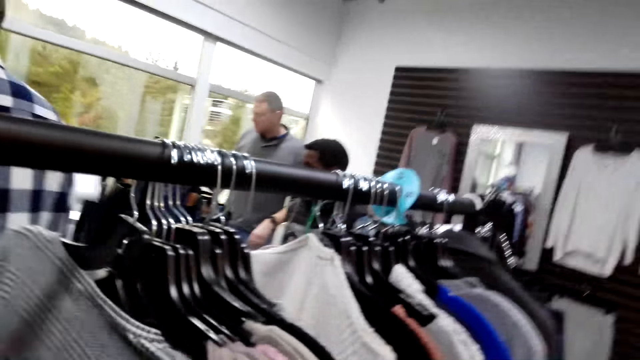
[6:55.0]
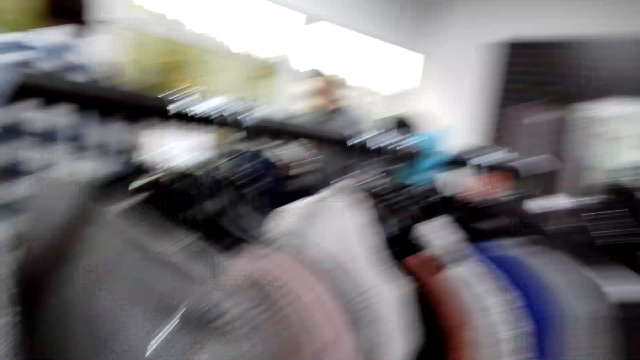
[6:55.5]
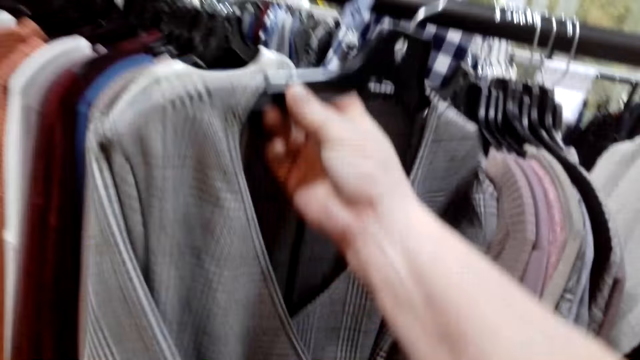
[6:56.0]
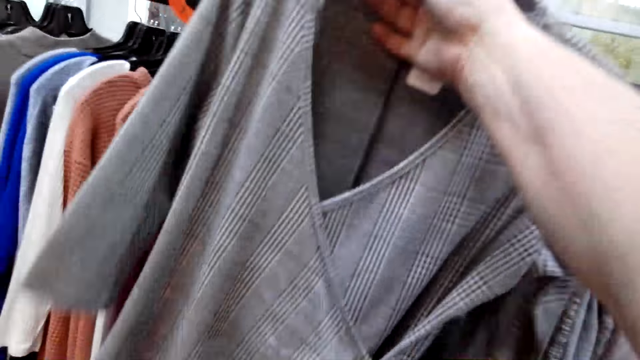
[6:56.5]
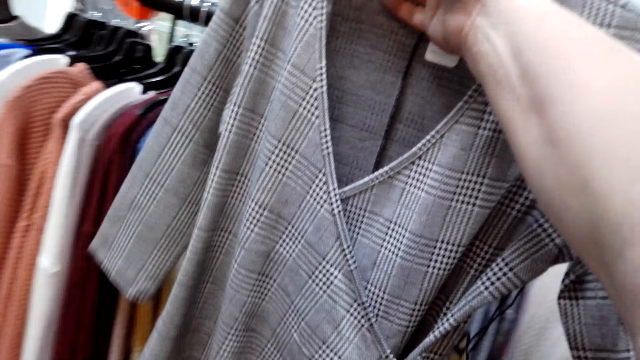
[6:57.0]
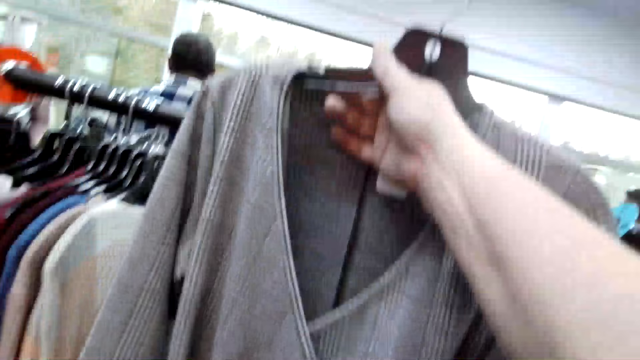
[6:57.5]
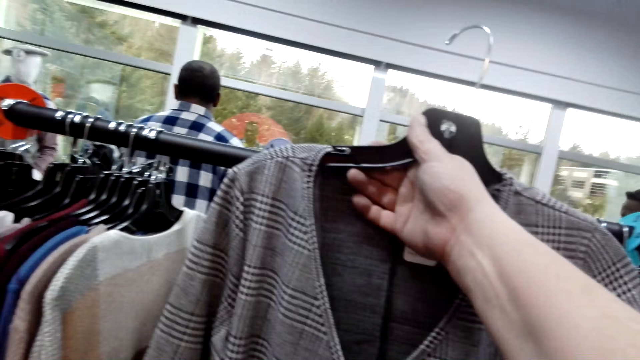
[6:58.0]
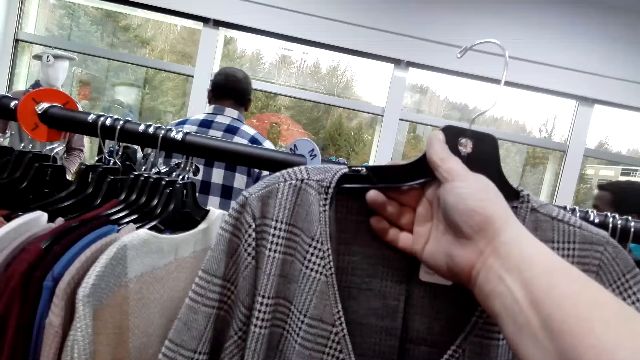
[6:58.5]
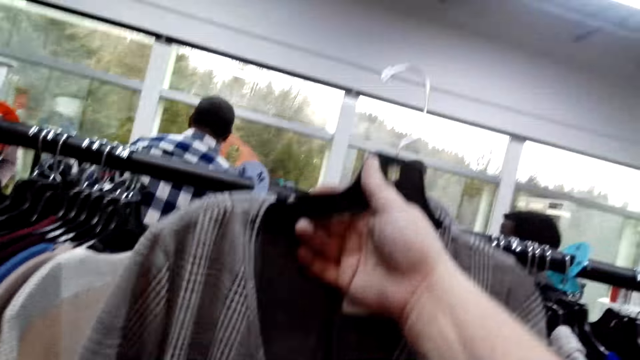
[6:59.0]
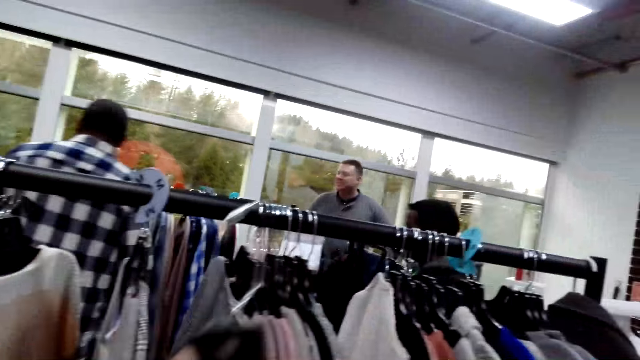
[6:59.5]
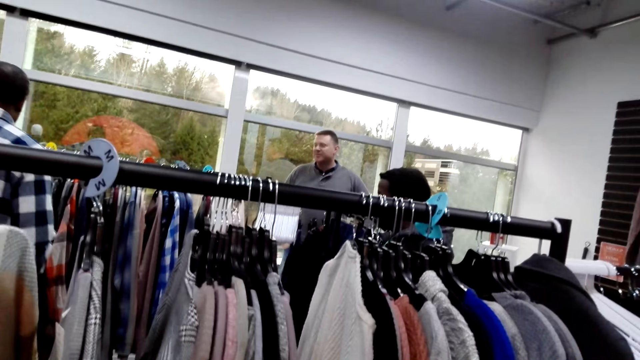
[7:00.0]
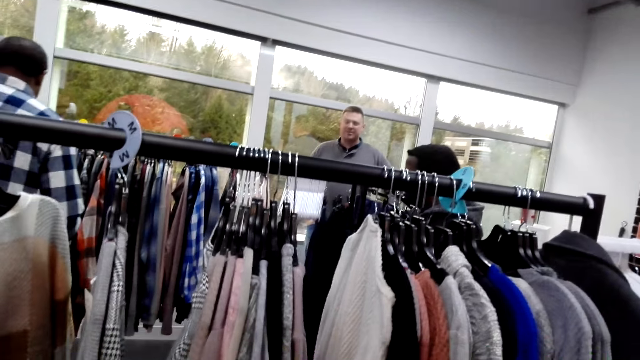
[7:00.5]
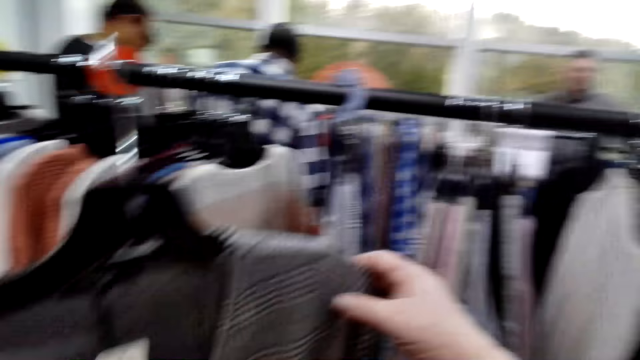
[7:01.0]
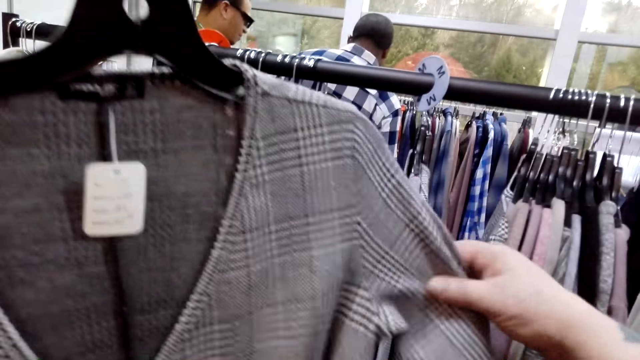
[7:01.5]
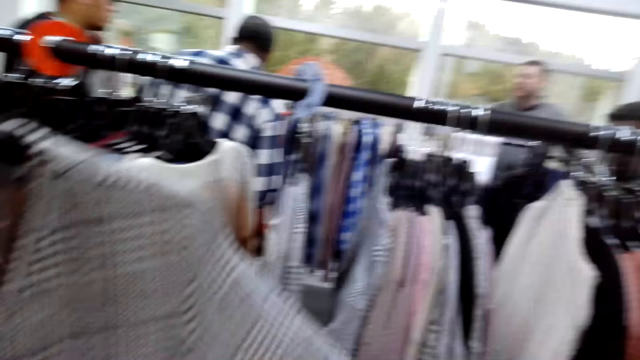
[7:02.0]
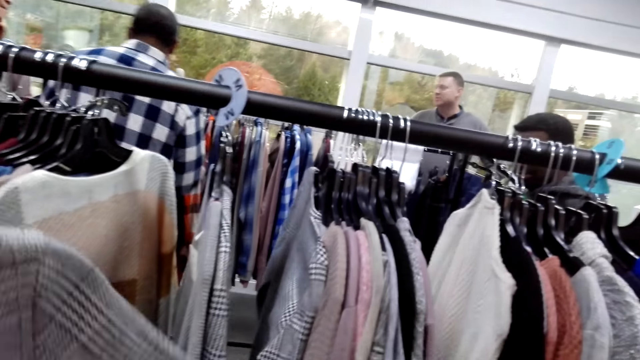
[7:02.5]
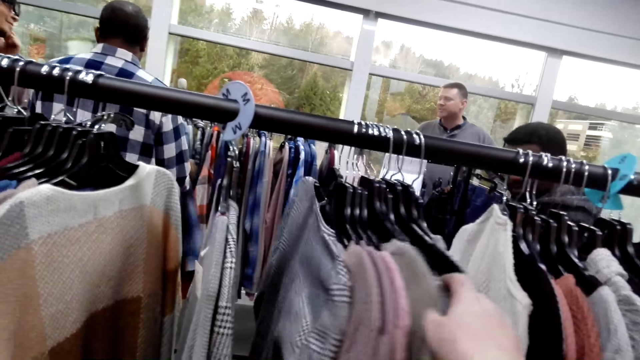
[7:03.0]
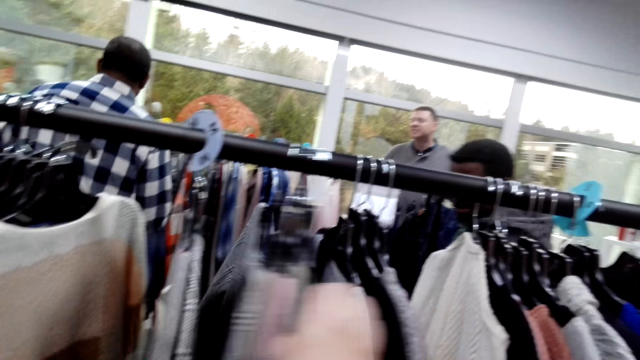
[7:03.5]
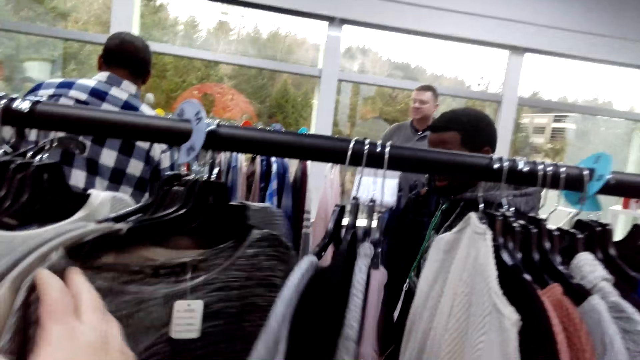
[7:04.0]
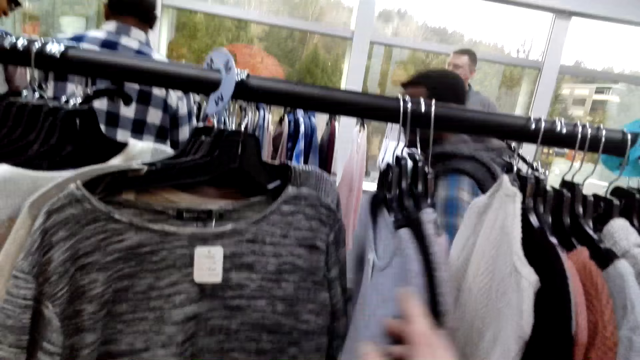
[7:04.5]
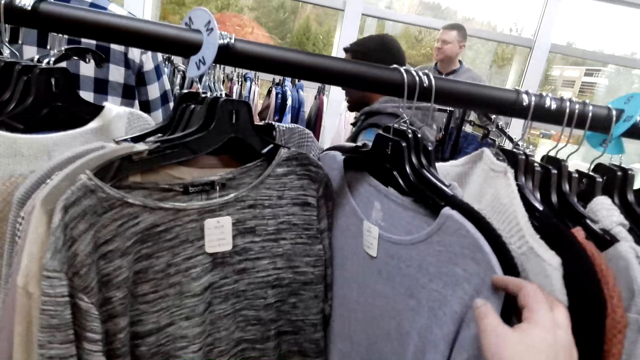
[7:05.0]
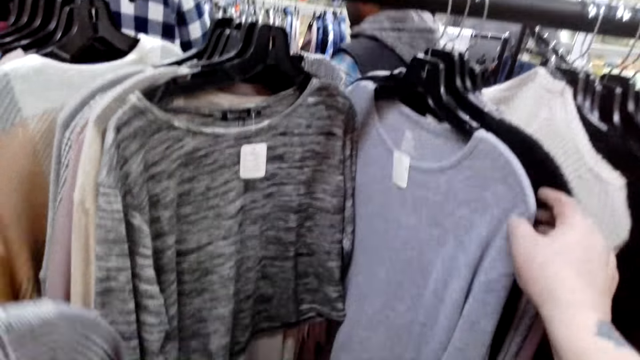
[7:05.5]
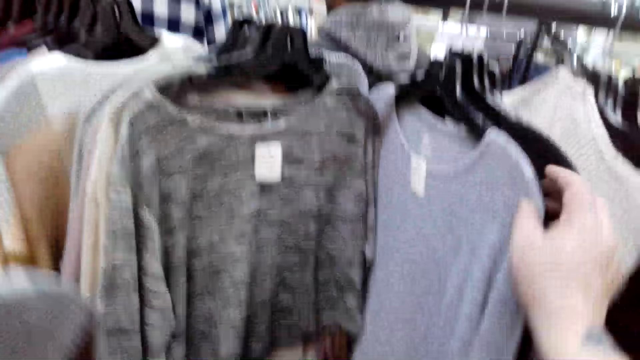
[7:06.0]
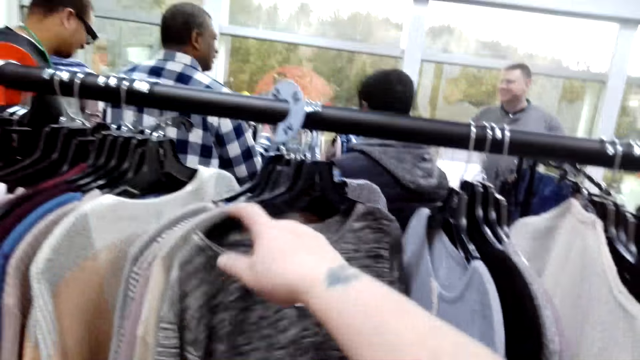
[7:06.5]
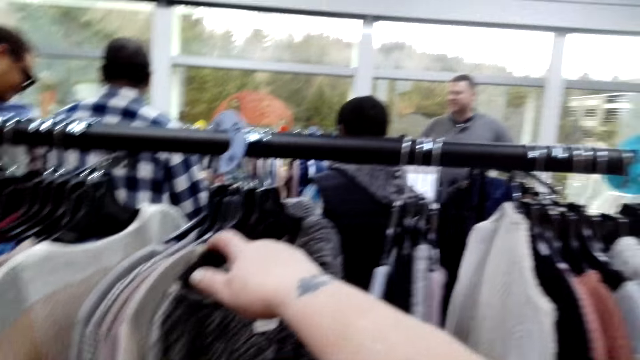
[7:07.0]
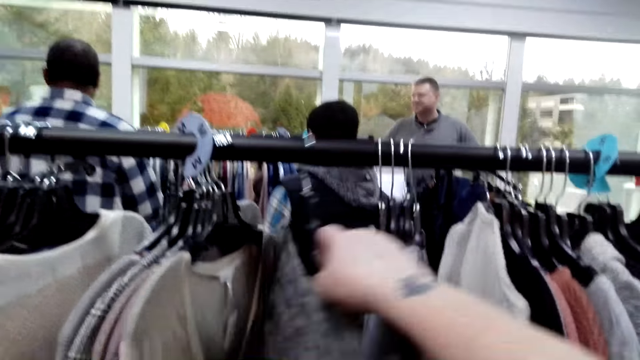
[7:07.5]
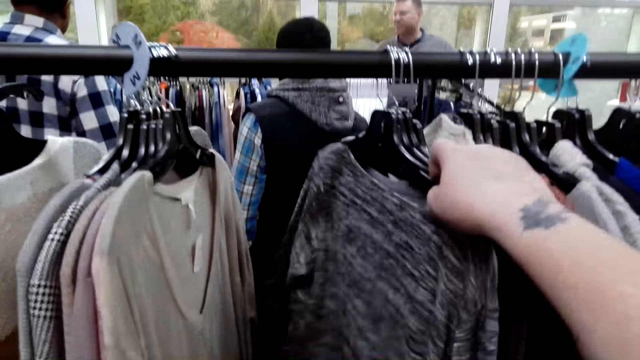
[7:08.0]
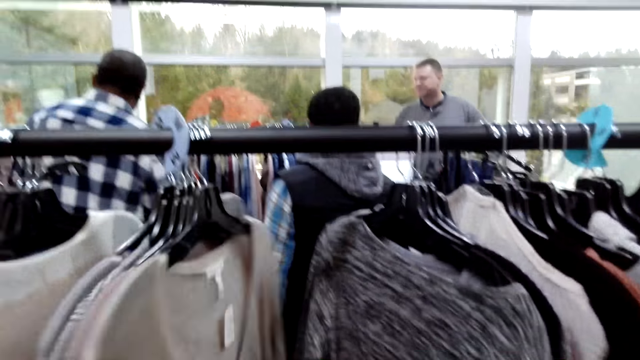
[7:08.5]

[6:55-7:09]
The camera wearer lifts the shirt. A man talks. The camera wearer stretches the cloth. They straighten the clothes. They choose the cloth.

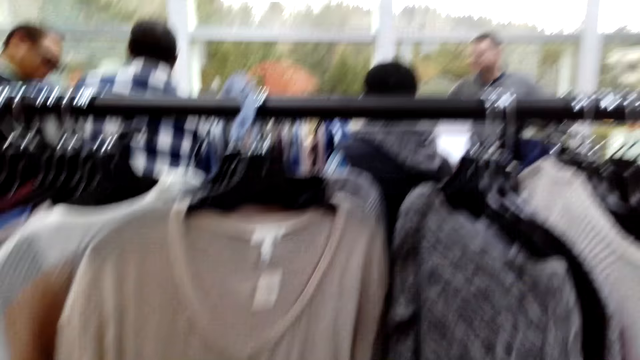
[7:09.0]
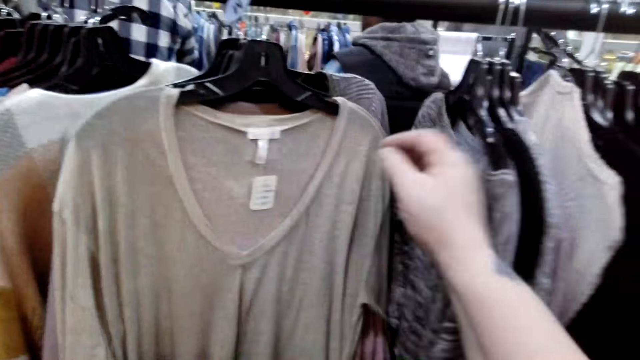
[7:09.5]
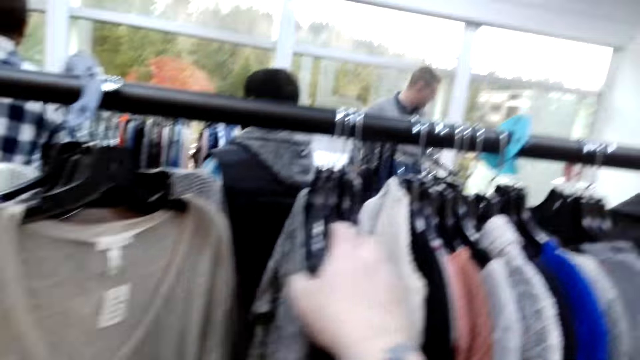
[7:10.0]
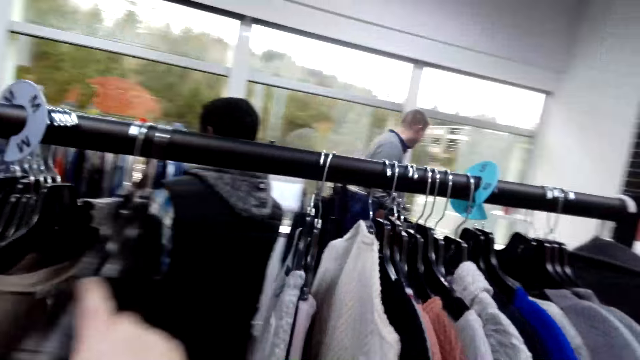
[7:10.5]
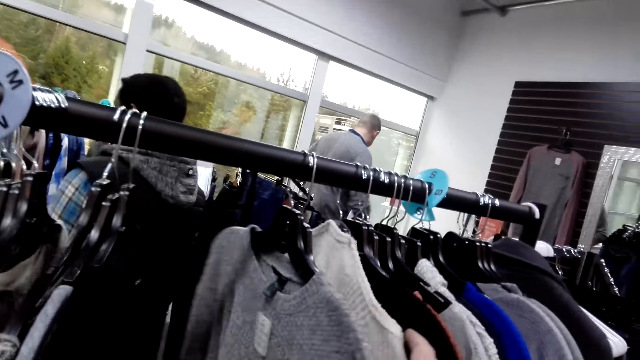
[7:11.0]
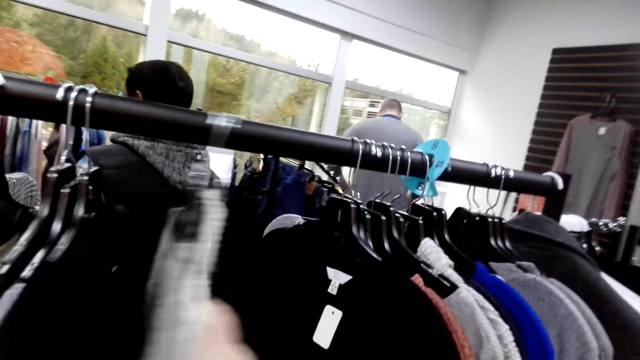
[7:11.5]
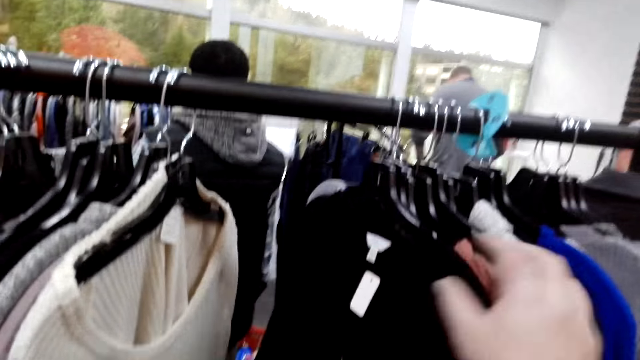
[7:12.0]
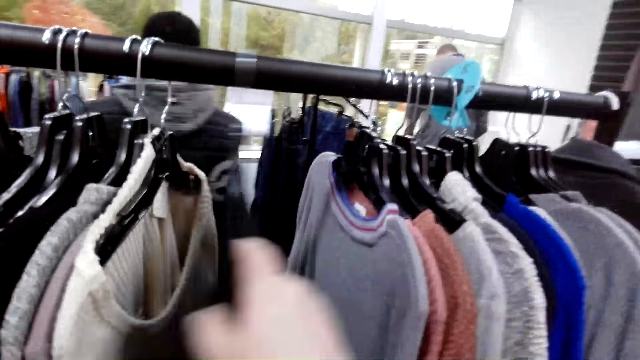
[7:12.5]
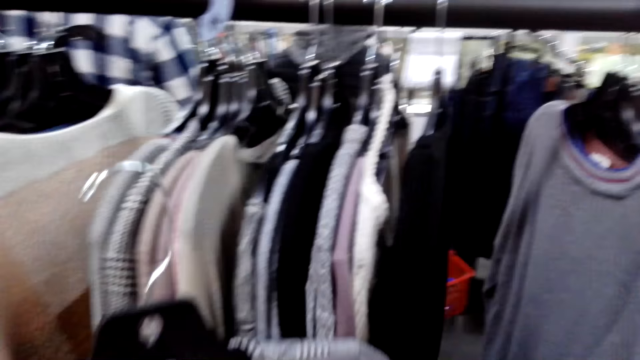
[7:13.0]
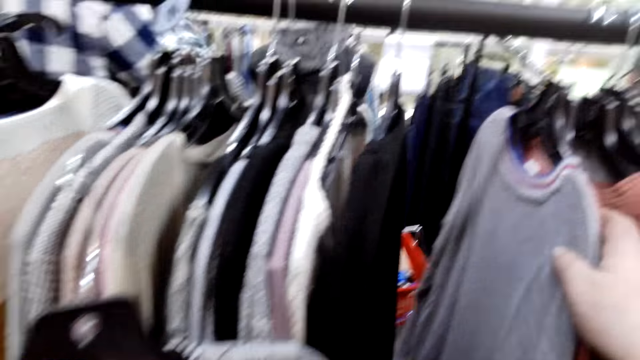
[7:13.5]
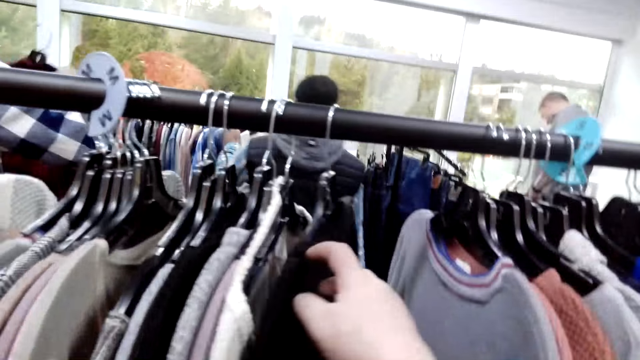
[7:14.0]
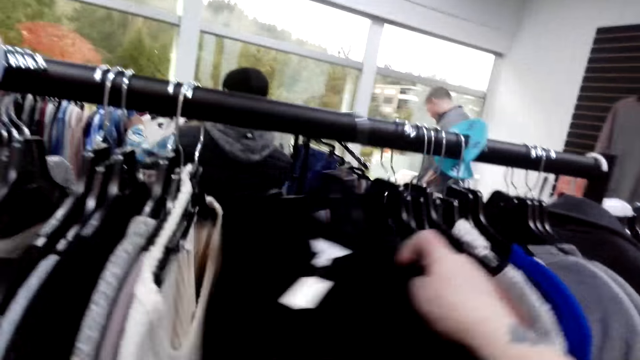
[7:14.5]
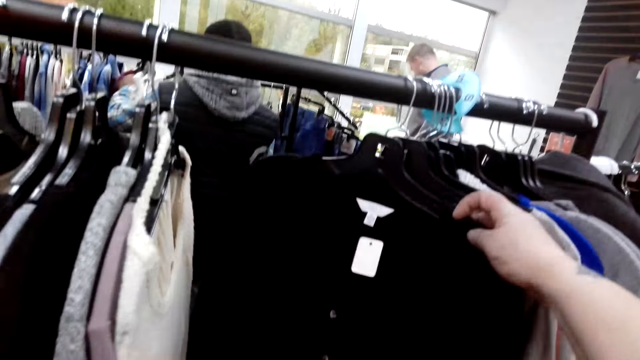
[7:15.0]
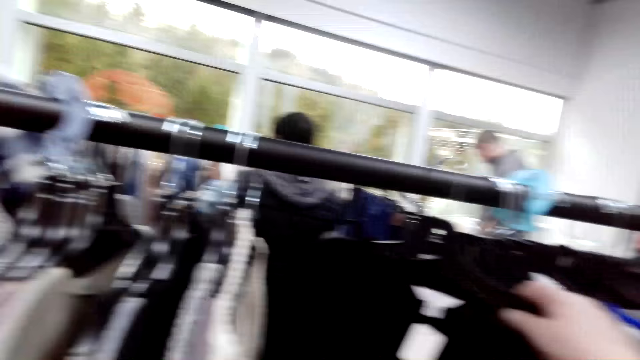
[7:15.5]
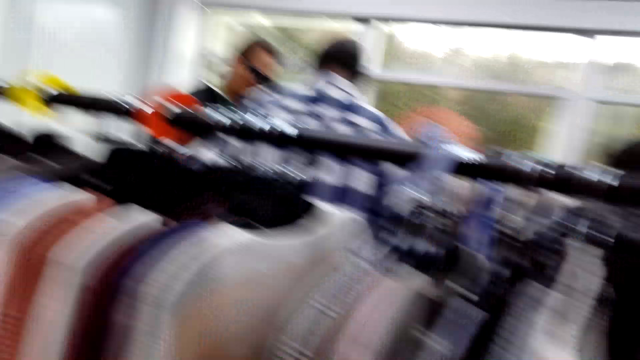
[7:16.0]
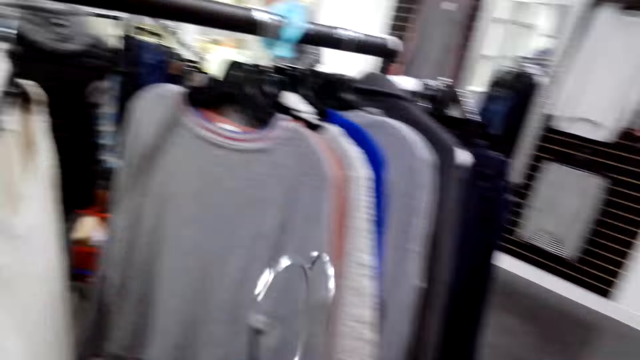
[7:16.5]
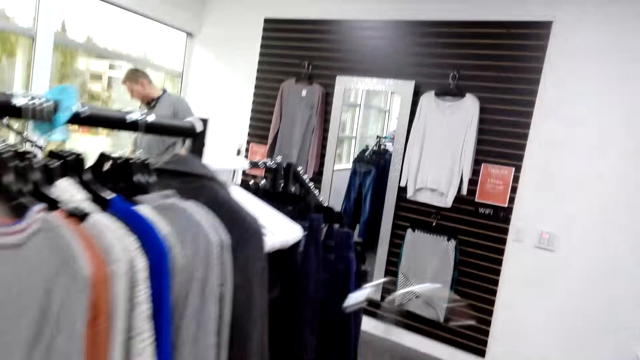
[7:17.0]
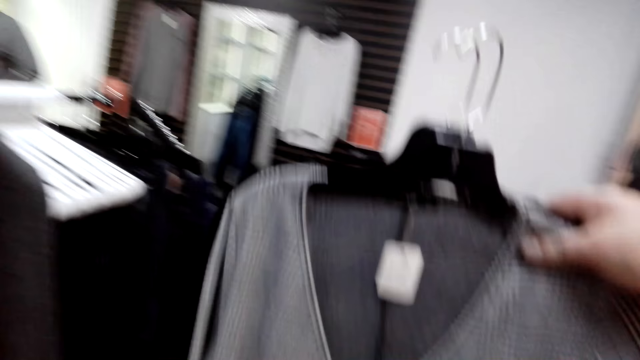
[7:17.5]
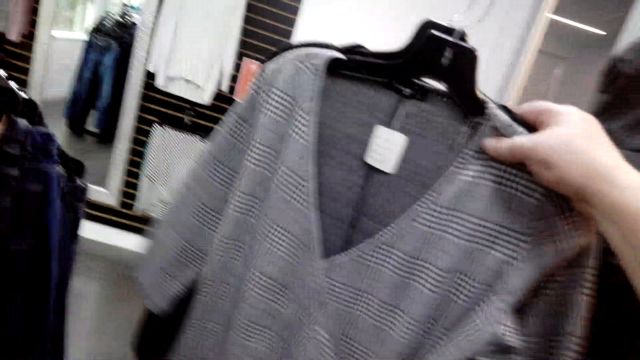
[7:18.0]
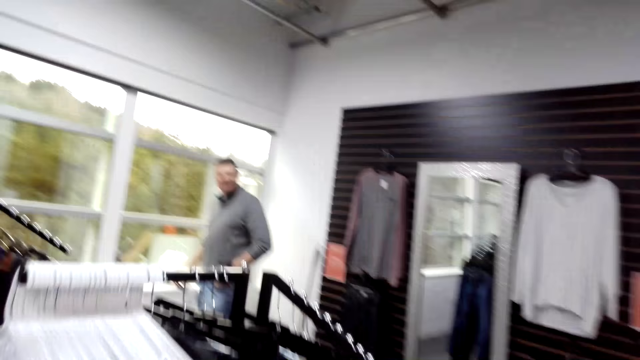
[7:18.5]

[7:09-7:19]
The camera wearer talks and lifts the cloth.
